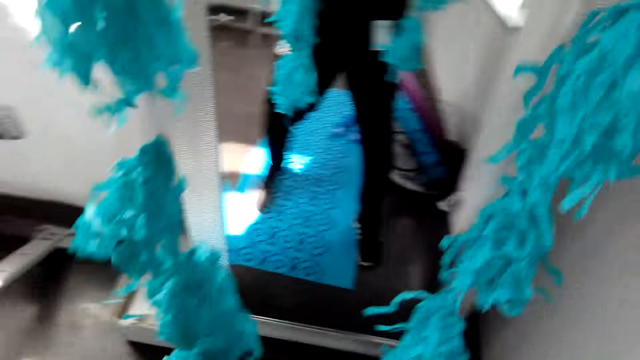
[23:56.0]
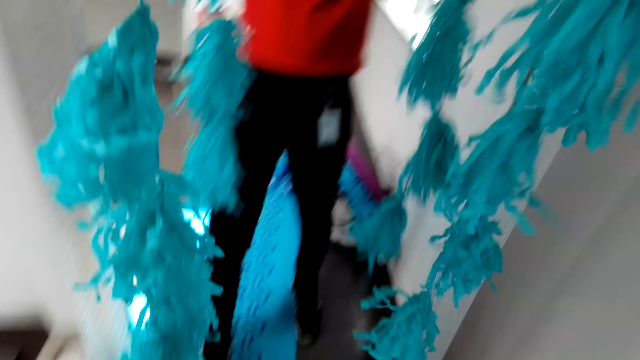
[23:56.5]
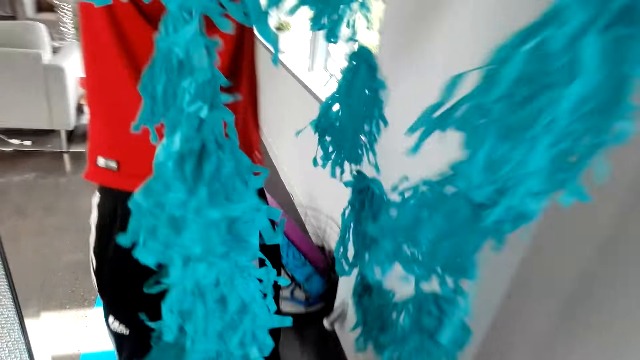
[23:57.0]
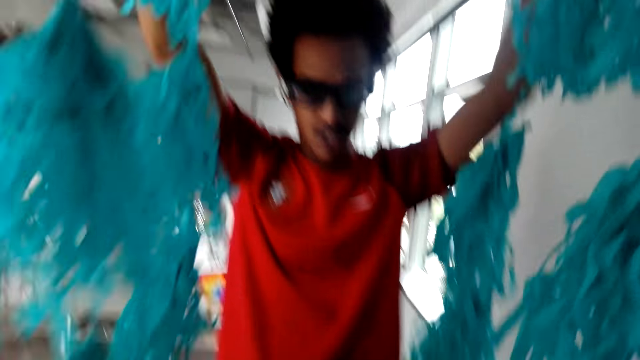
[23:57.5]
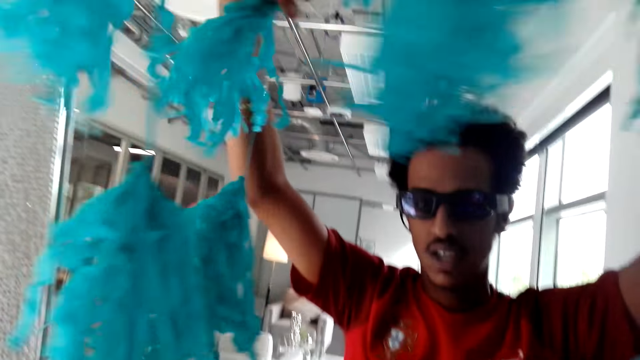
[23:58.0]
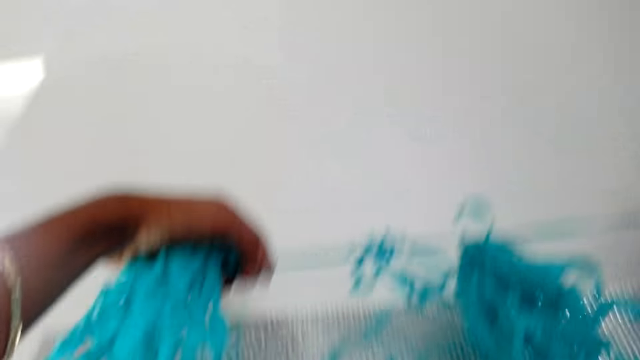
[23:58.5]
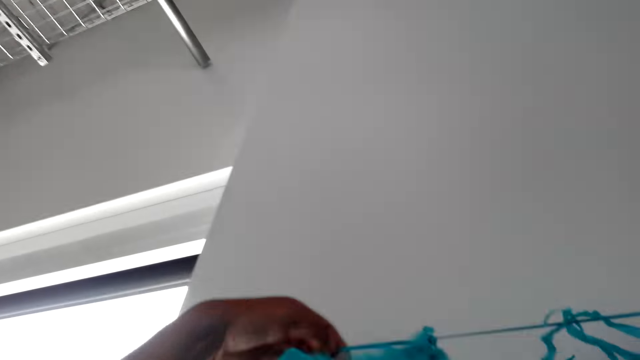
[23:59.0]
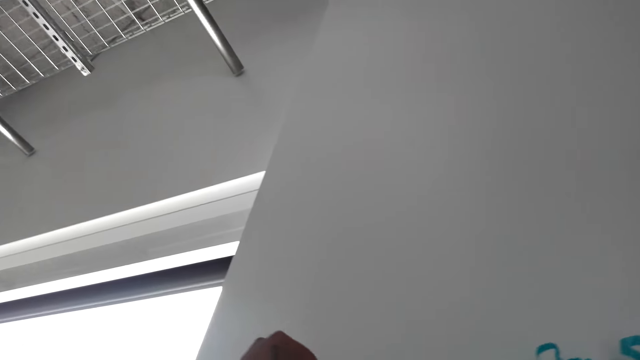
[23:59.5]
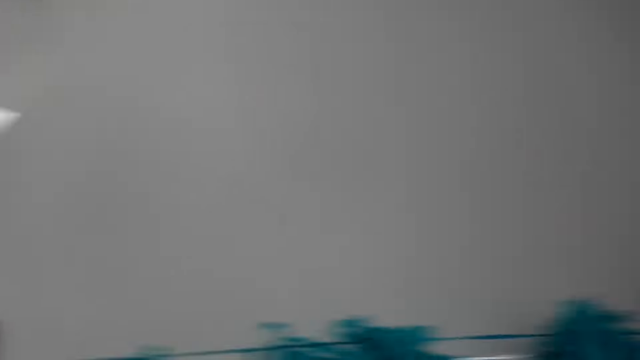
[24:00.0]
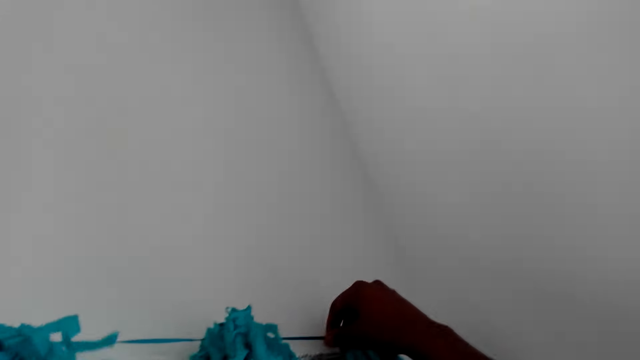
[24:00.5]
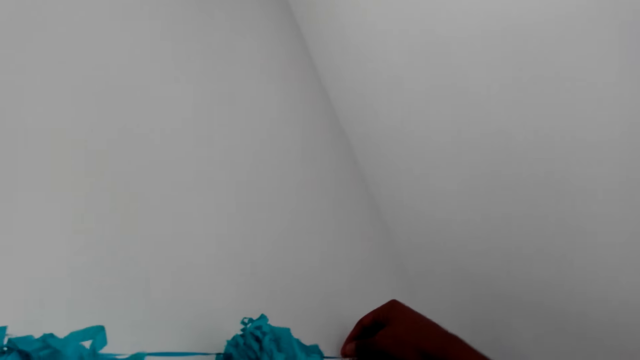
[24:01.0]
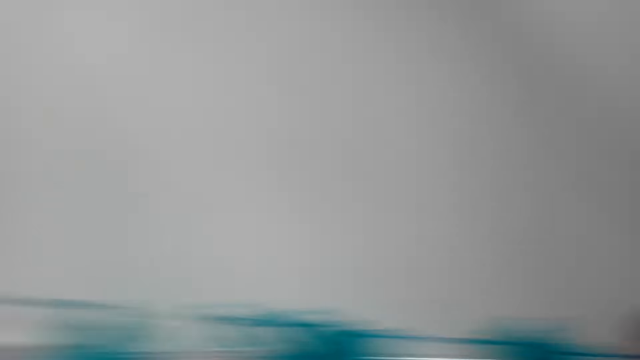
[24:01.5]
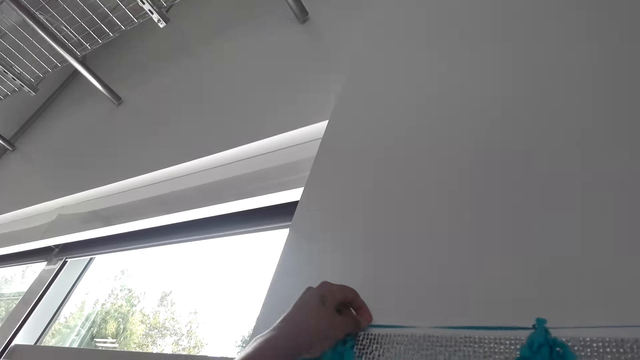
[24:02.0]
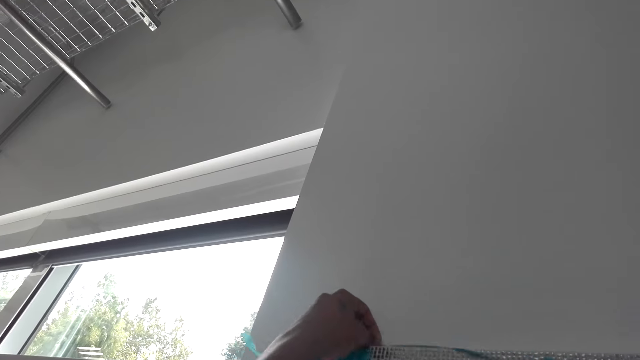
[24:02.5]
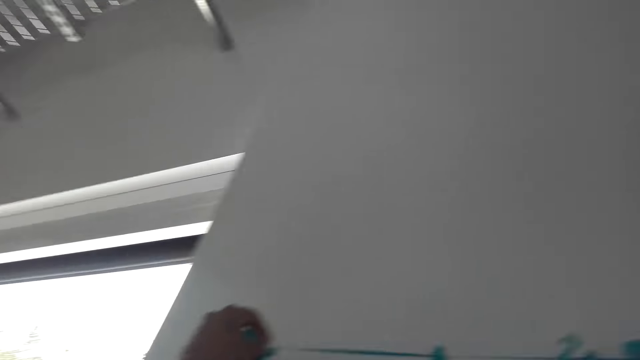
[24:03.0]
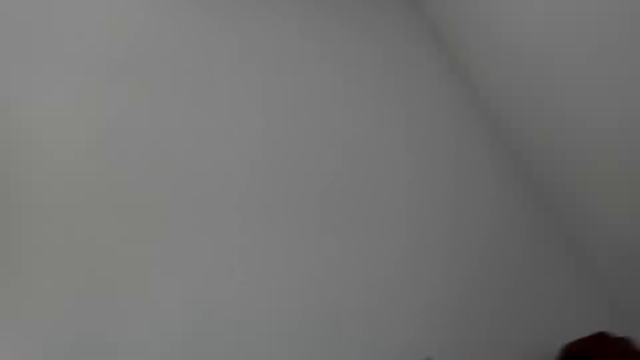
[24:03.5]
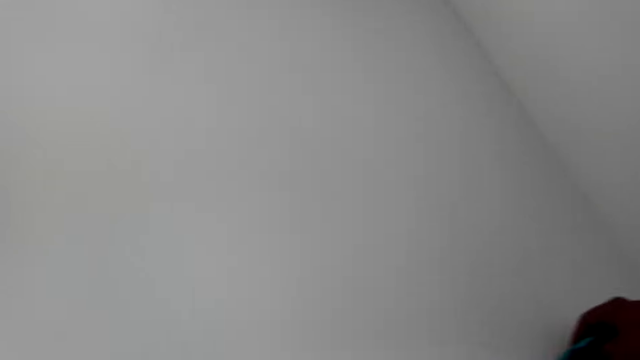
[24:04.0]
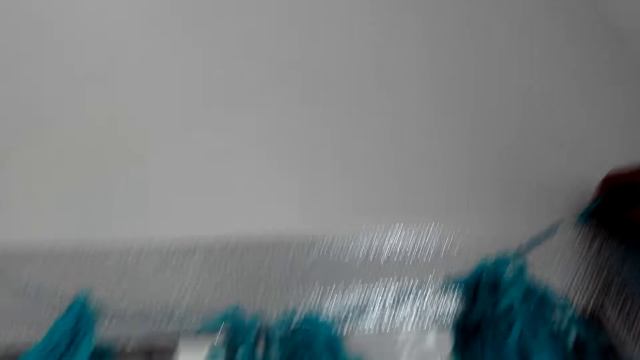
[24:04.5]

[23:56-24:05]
The camera wearer holds up the decorations in front of the mirror. They decorate the wall in the room. They hang the decorations over the mirror.

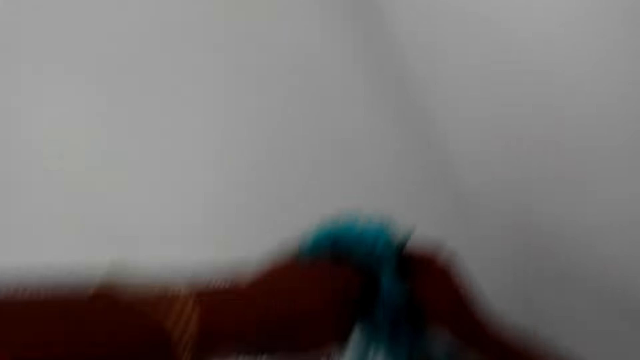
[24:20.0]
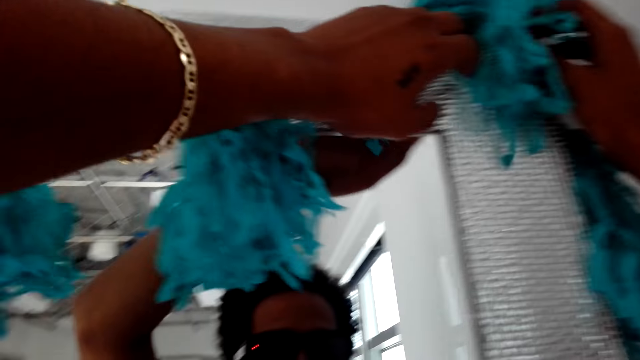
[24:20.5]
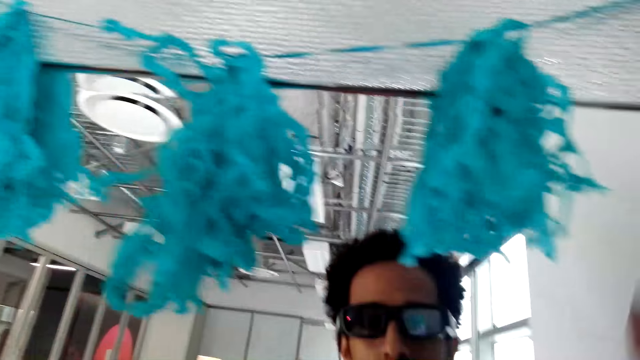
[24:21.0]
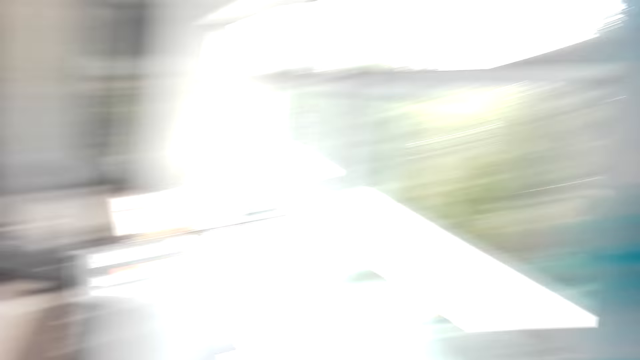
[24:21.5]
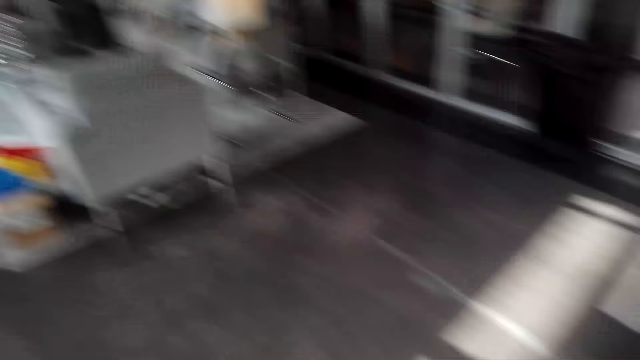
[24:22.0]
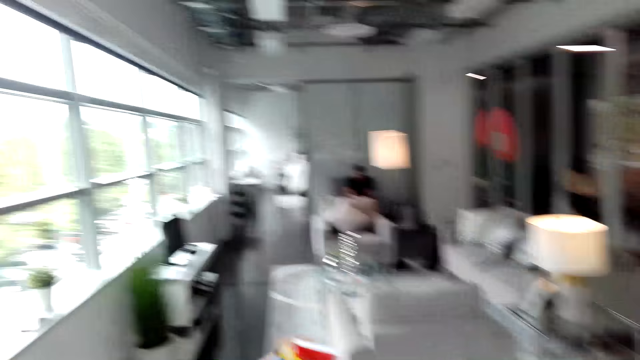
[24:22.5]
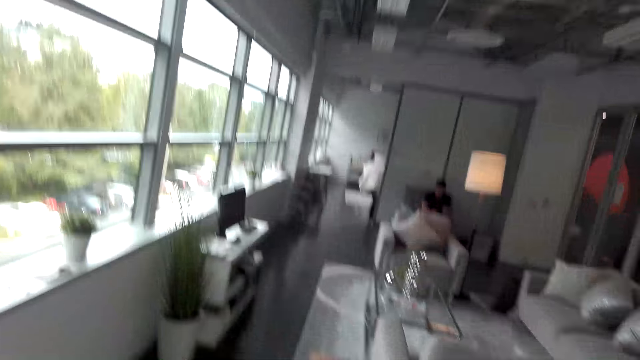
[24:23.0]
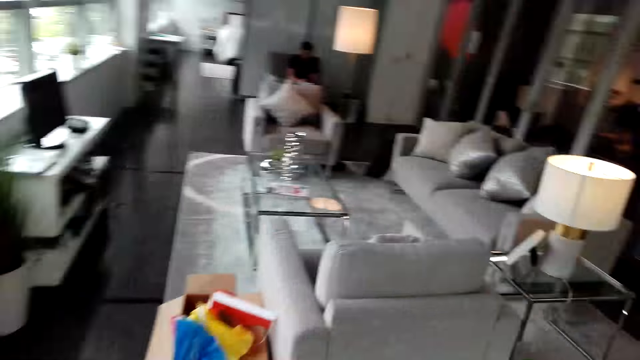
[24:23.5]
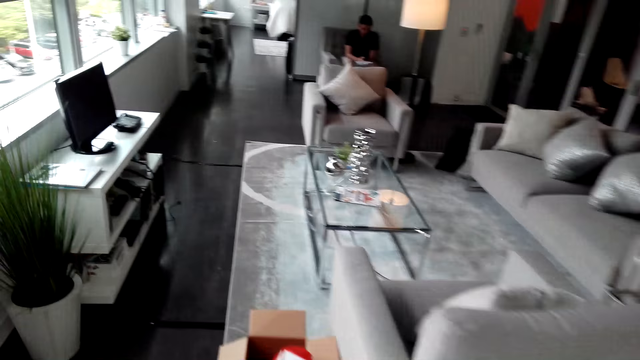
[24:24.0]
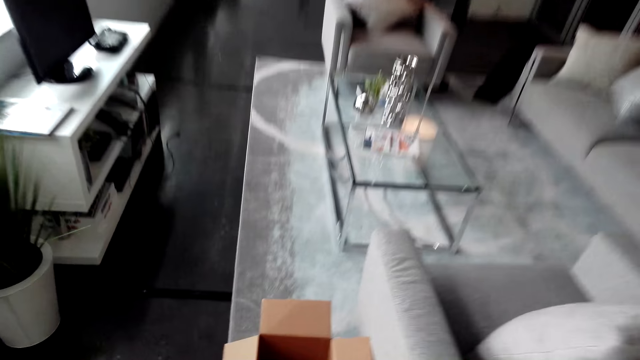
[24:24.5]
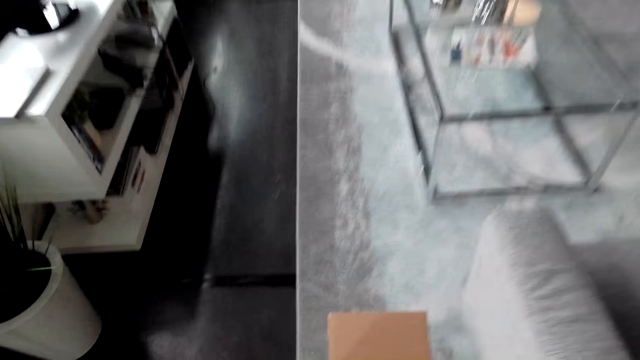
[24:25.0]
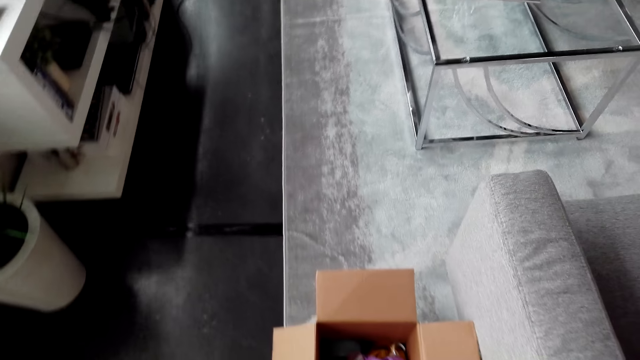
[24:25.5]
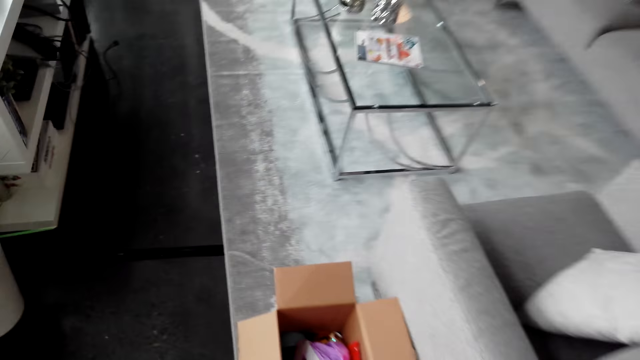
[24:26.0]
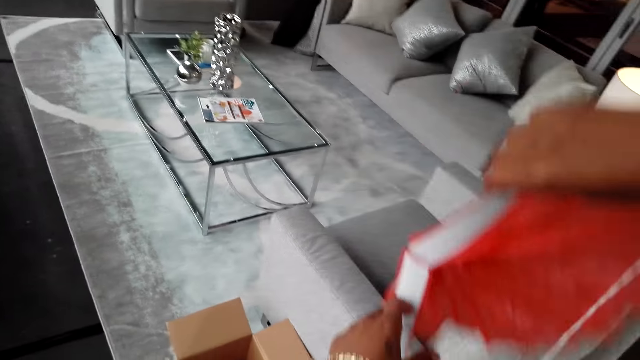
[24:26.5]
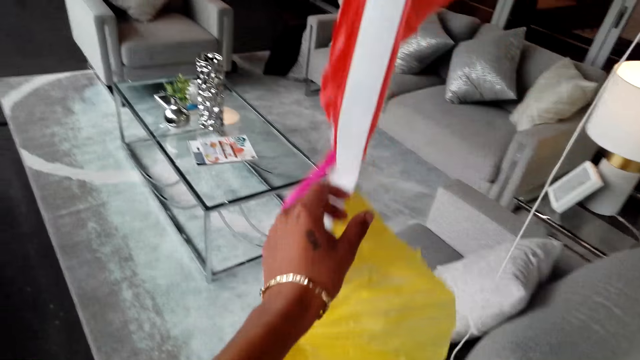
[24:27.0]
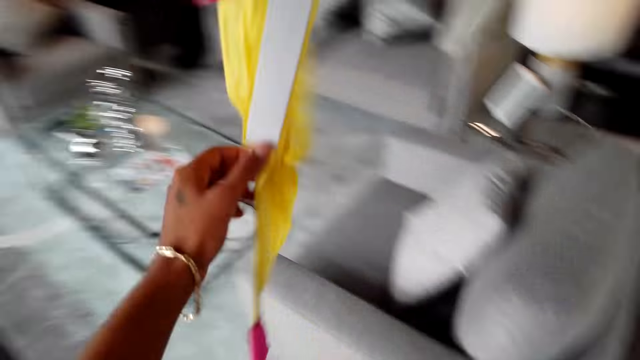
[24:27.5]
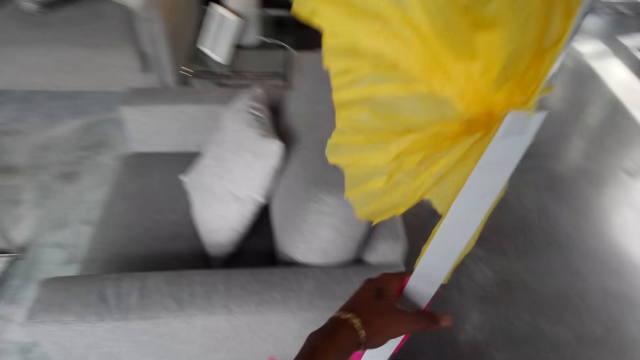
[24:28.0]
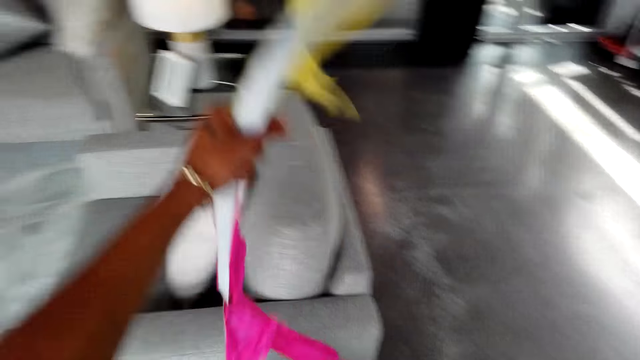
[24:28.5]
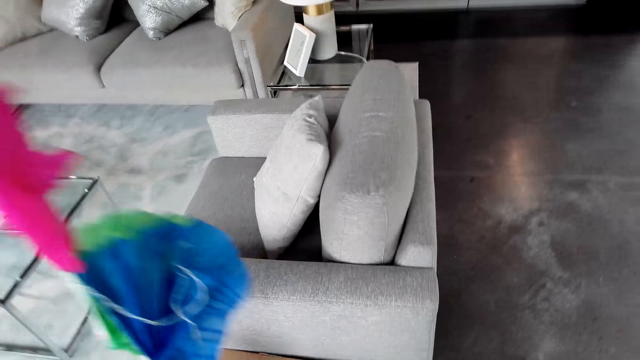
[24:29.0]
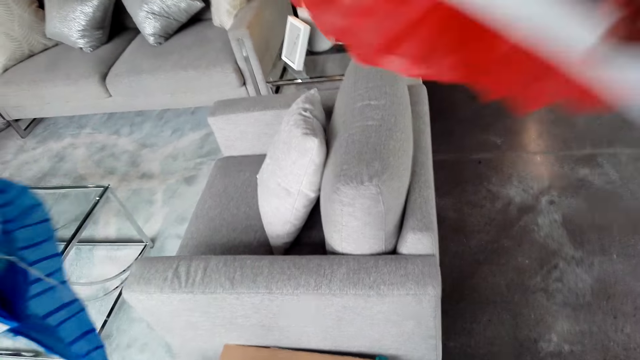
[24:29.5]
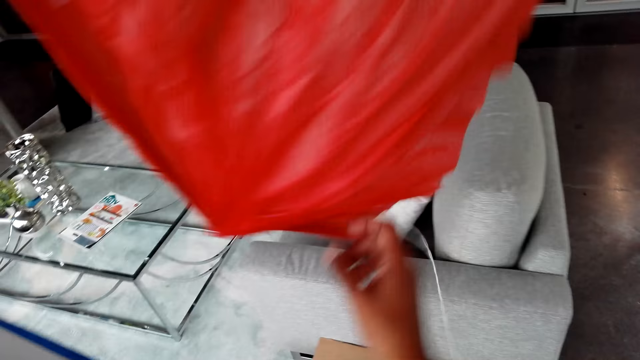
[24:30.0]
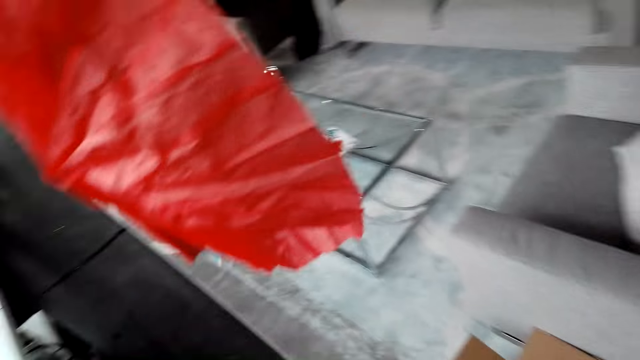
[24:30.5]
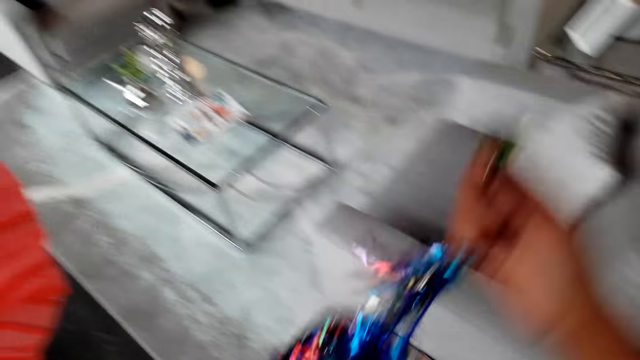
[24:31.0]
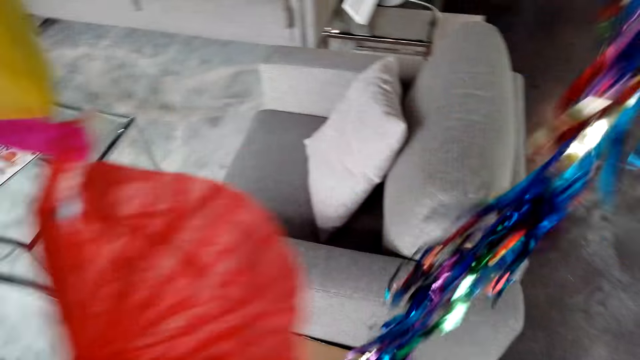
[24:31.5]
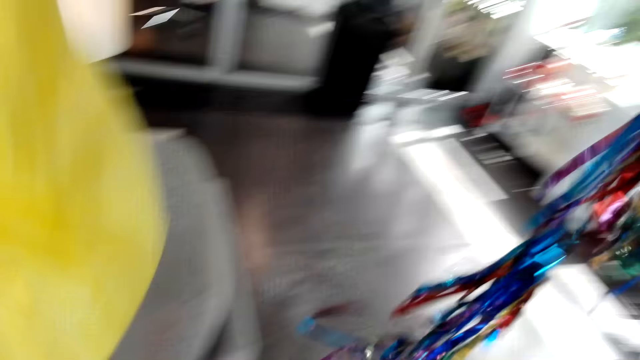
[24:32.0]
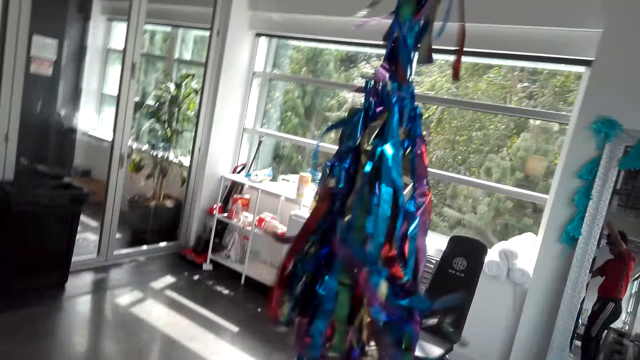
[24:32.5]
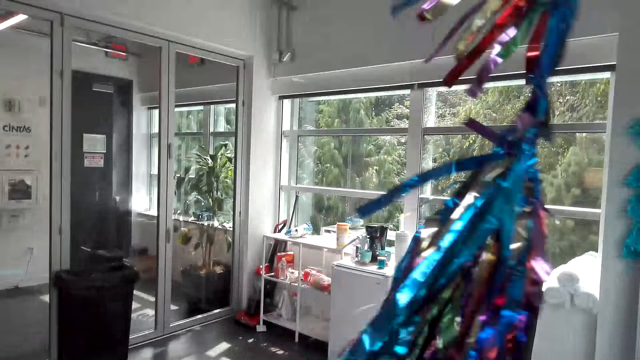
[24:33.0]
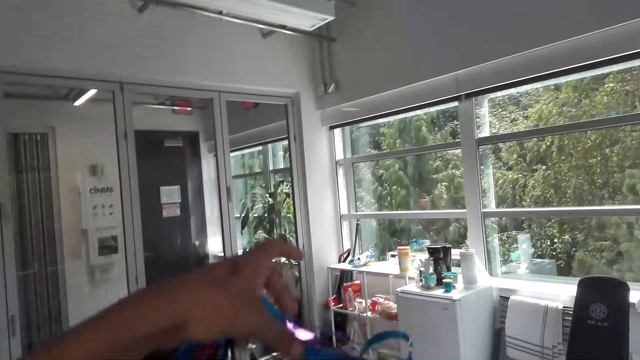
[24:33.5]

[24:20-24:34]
The camera wearer walks to the box on the floor in the room. They take flower decorations from the box. They walk with the decorations.
